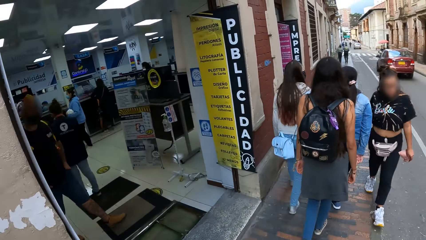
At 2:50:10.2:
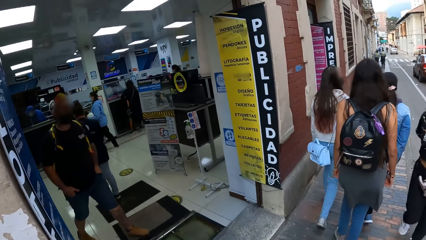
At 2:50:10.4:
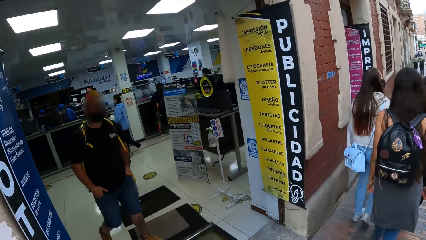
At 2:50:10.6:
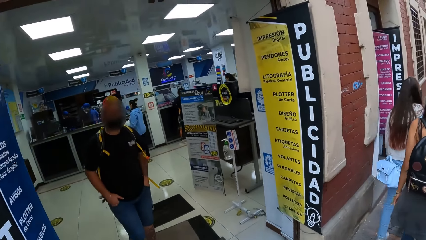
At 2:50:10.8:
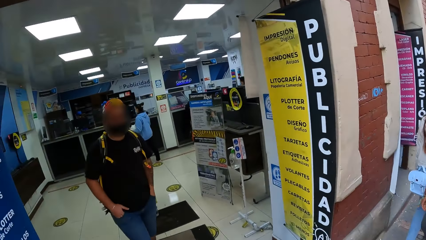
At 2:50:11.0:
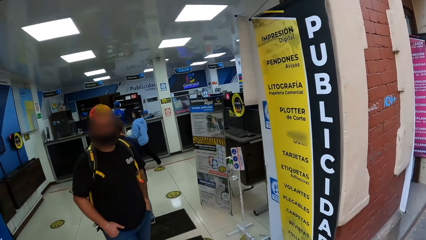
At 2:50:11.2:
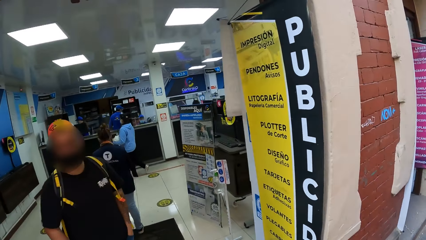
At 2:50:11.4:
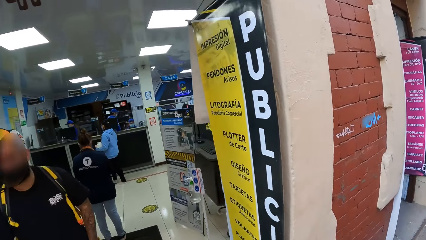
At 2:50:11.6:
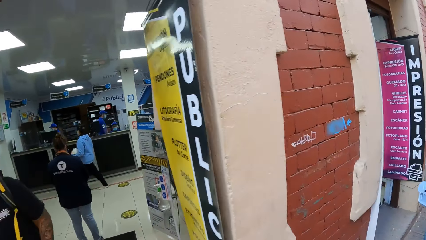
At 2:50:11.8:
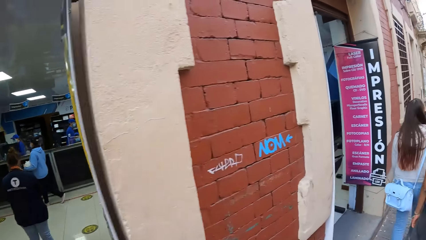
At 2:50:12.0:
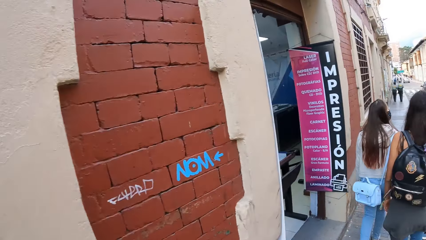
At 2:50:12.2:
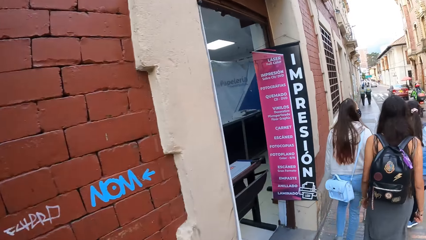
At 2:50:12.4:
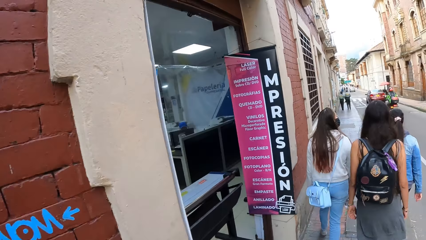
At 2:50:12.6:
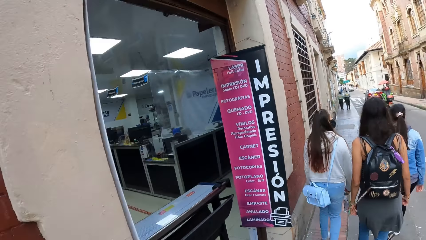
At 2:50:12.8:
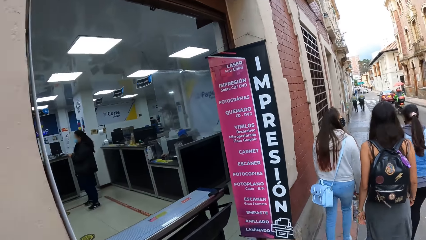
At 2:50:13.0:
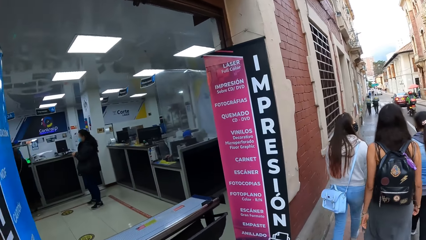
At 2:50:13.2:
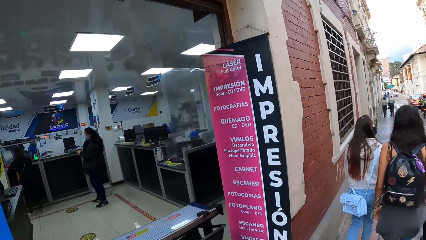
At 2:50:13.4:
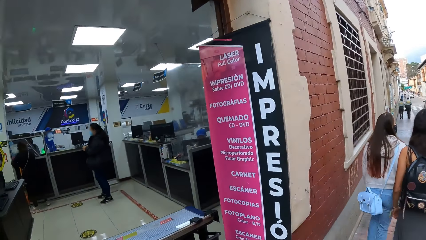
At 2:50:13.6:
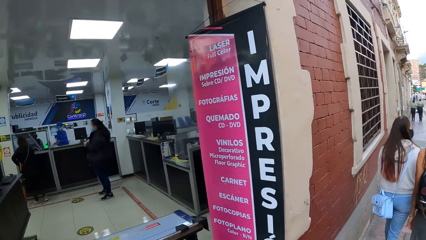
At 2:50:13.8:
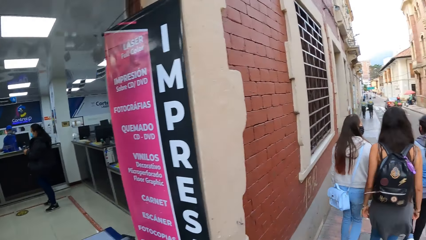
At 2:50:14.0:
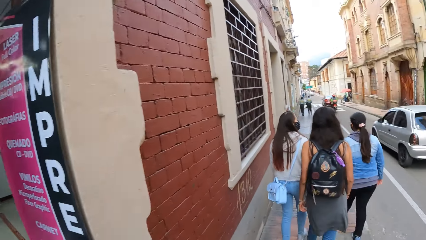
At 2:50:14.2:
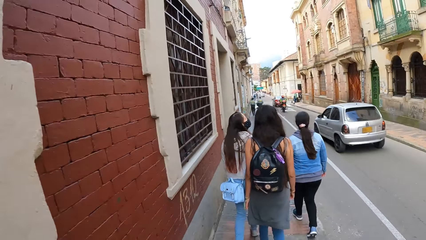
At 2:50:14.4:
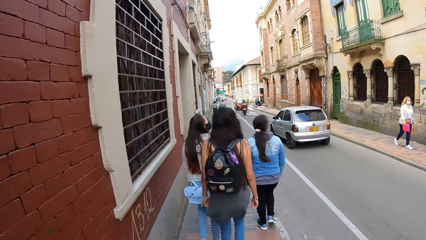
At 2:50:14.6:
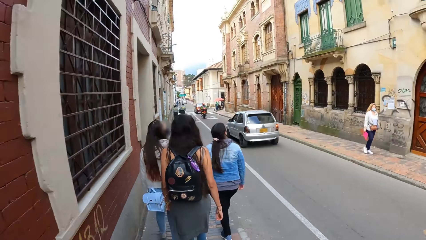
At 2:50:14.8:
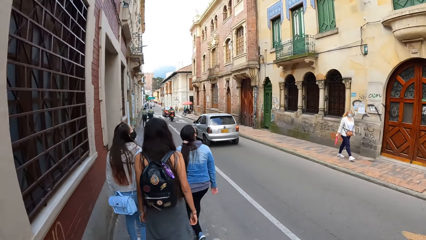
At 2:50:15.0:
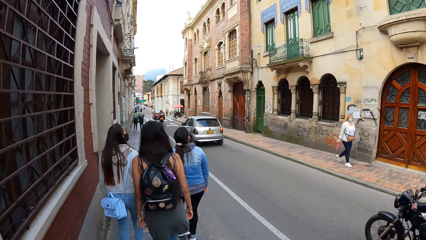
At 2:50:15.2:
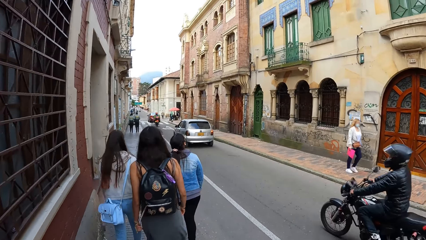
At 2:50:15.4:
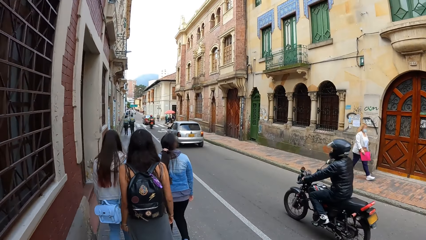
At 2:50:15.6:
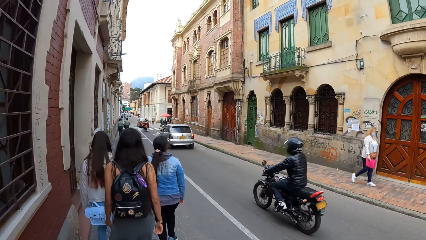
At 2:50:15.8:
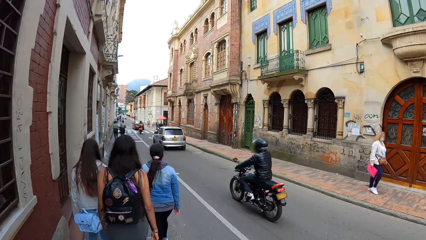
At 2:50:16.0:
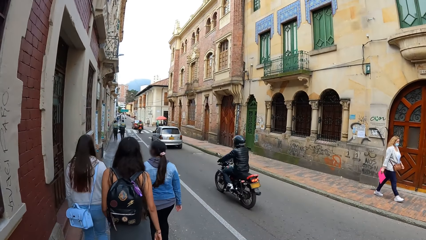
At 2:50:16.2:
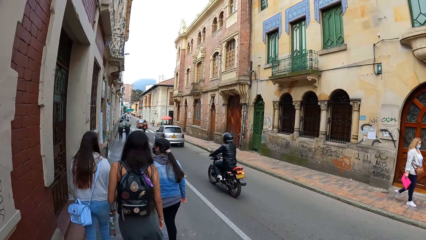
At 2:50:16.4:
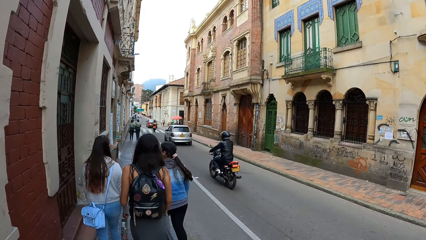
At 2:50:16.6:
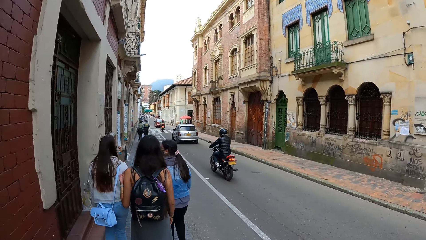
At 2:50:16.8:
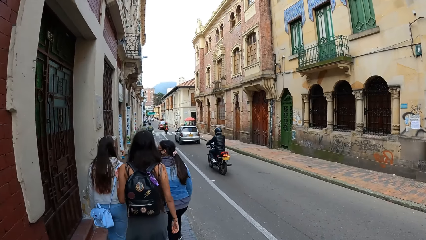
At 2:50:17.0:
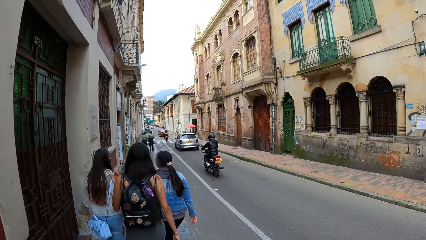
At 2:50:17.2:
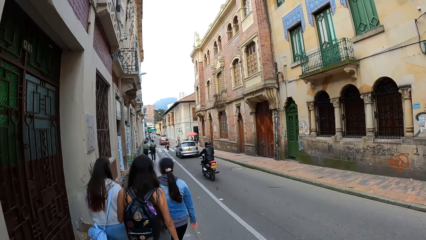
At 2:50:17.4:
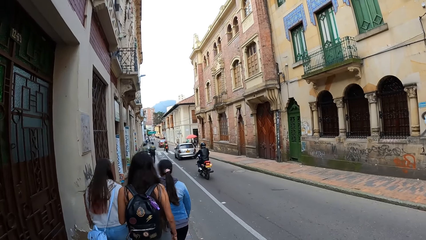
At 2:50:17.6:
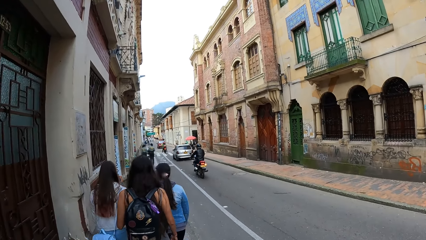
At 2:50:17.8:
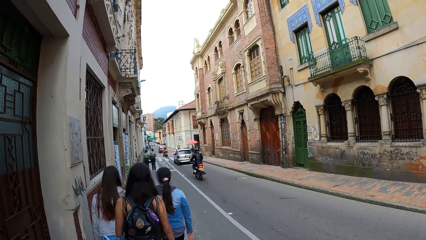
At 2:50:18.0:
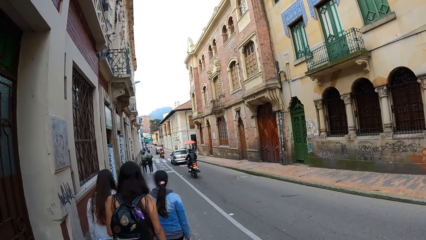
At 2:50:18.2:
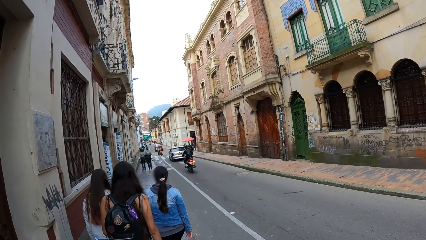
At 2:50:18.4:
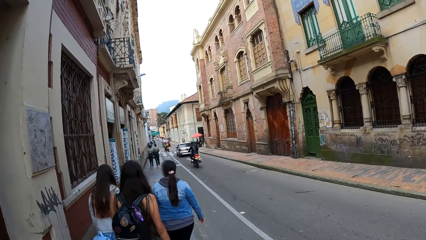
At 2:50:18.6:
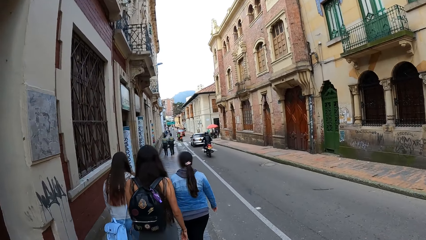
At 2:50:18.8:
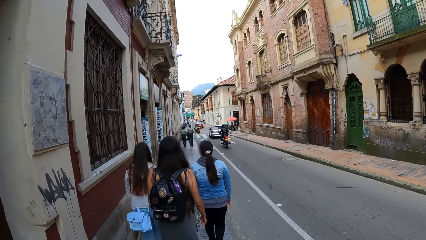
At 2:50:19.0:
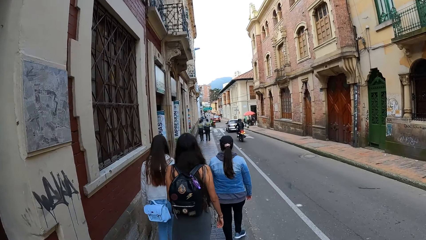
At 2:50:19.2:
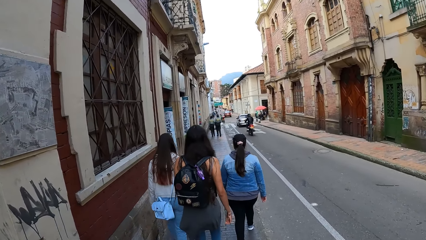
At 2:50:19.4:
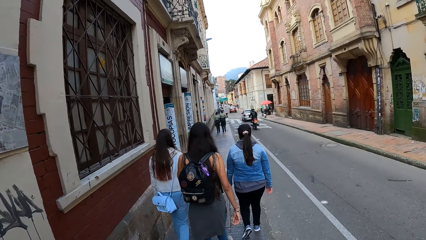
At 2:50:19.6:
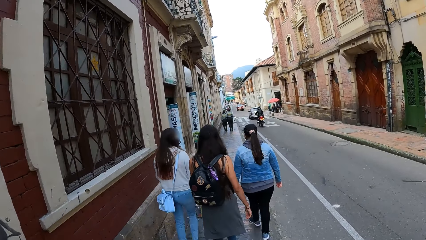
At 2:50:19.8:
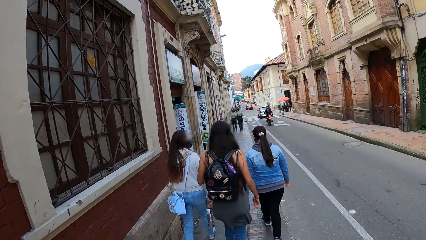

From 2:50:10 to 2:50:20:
The camera wearer looks at the shop. They walk.

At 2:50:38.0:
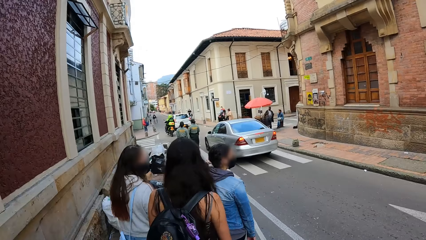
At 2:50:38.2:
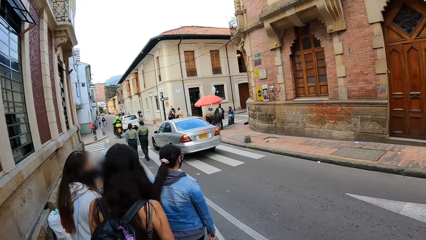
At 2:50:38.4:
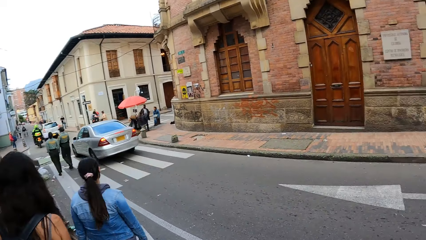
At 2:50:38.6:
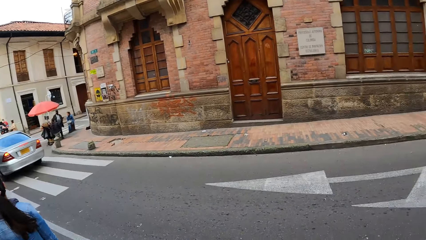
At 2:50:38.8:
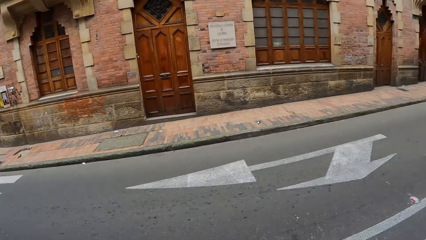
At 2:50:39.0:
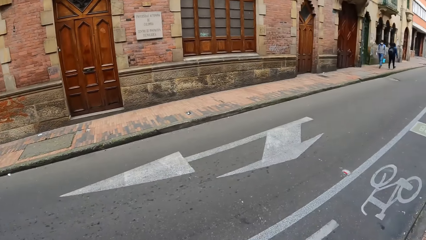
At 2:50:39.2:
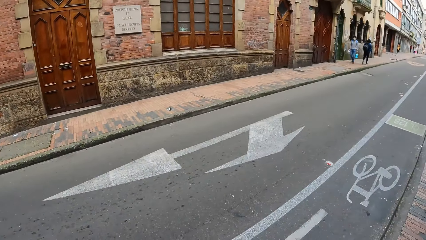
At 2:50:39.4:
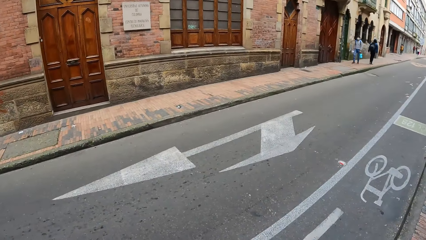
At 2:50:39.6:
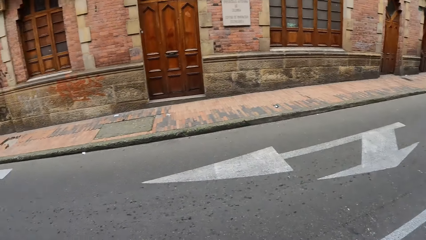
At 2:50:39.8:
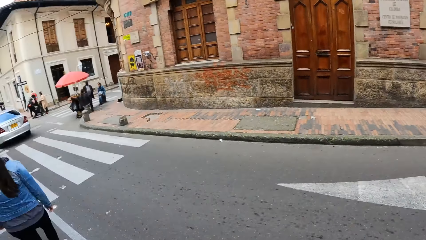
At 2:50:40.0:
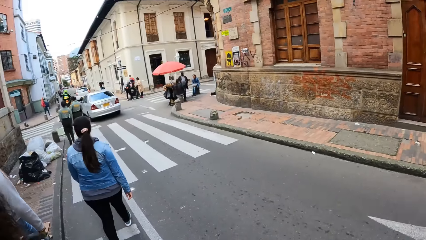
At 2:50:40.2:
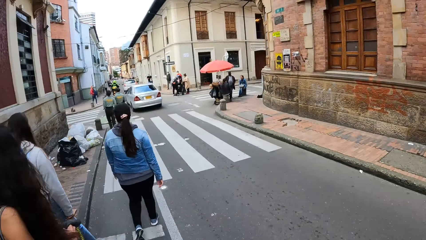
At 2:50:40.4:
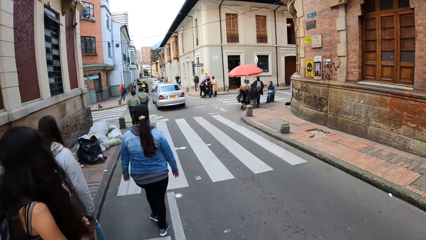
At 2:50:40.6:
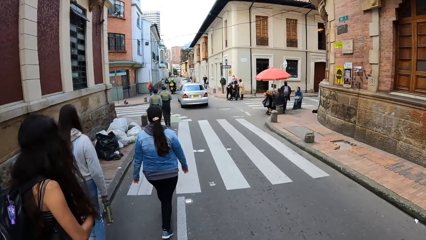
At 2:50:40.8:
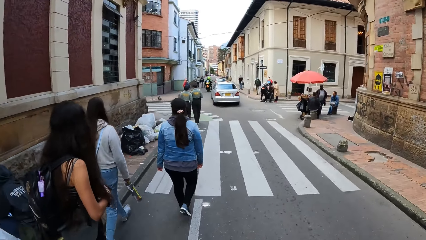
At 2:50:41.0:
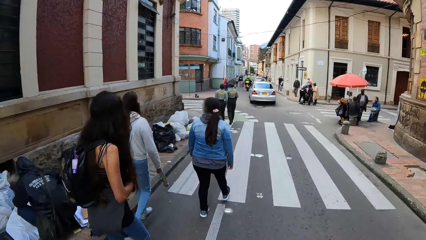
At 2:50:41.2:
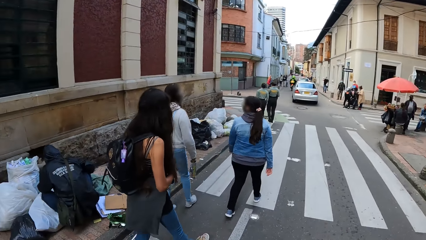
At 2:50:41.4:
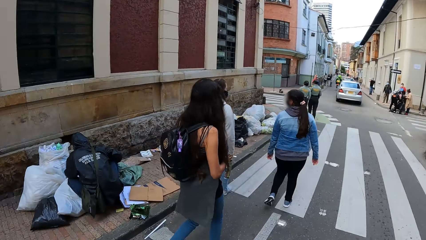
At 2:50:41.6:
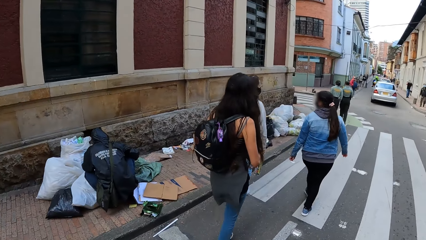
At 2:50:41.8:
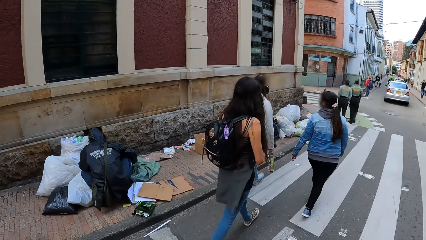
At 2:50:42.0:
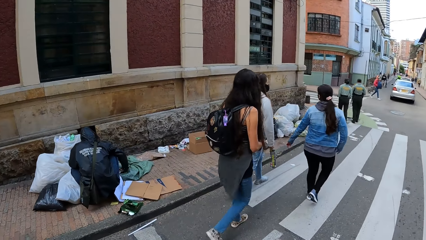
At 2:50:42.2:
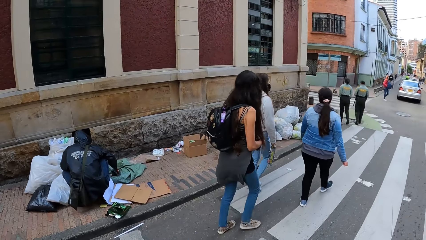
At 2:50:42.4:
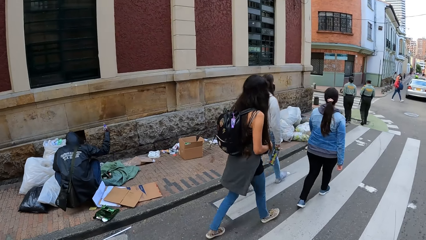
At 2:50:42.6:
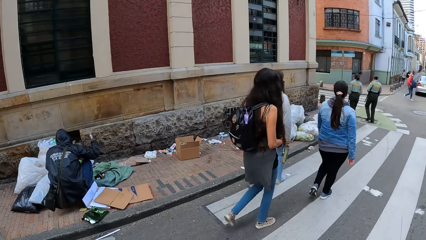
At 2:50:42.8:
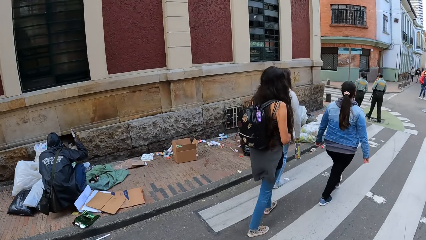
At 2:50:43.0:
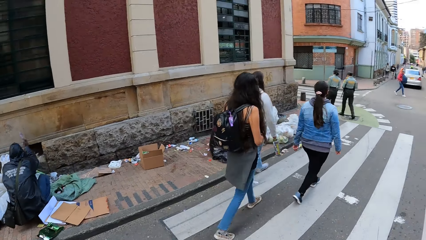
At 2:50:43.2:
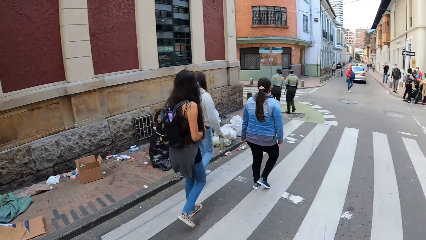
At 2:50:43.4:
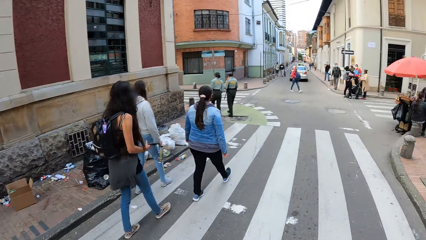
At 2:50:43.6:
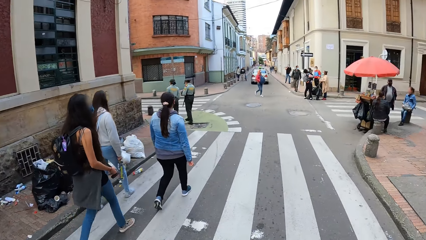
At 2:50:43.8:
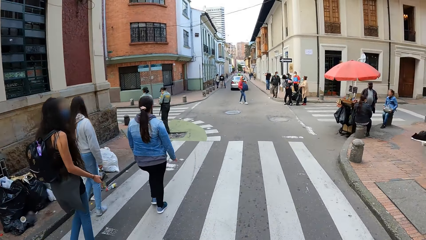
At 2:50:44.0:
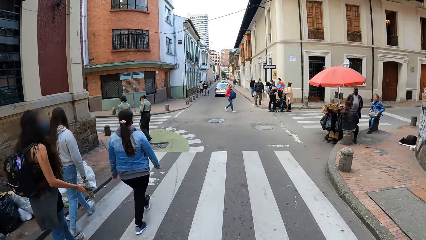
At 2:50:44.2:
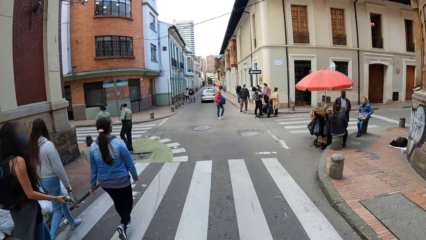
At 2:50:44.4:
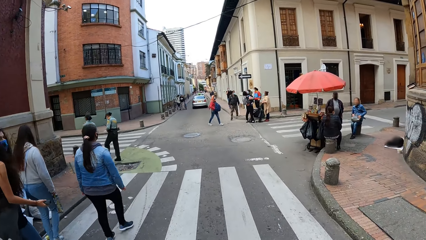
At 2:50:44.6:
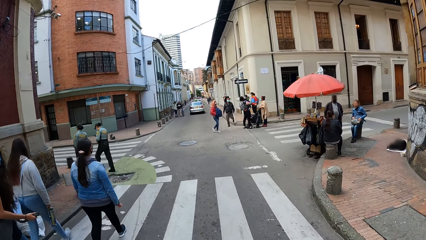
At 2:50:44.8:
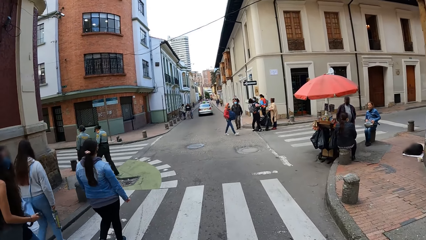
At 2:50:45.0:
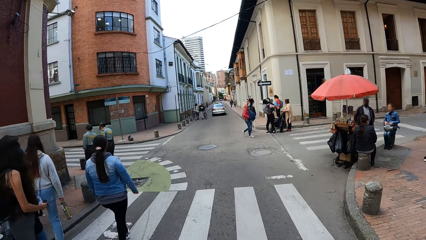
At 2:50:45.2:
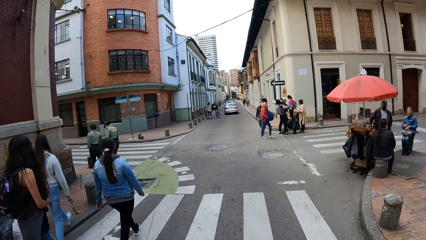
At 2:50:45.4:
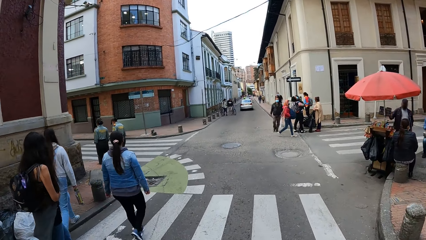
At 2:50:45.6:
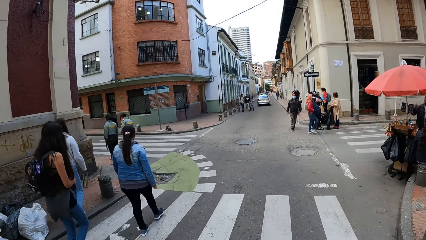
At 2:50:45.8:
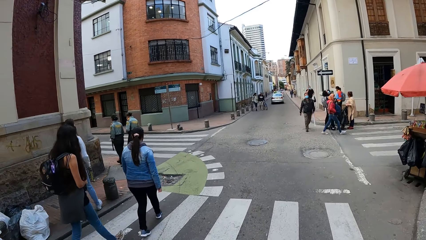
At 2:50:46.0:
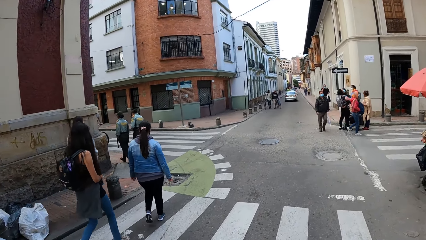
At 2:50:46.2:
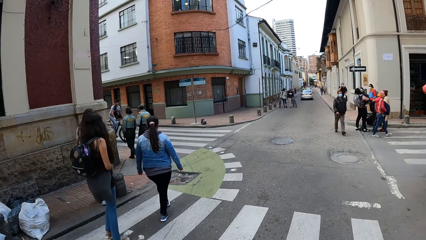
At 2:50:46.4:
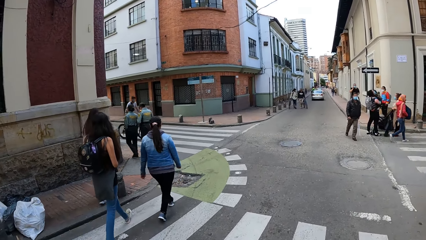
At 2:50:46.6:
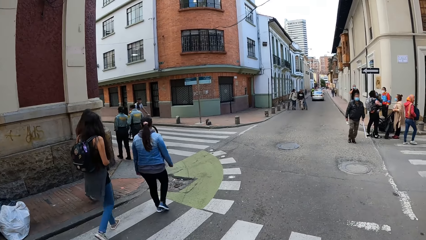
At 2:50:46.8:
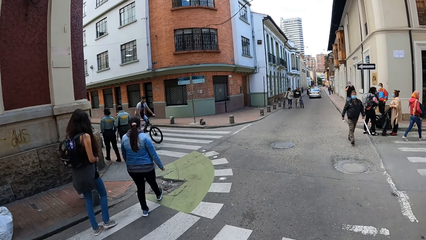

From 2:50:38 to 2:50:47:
The camera wearer looks around. They look at the back. They walk on the road.
